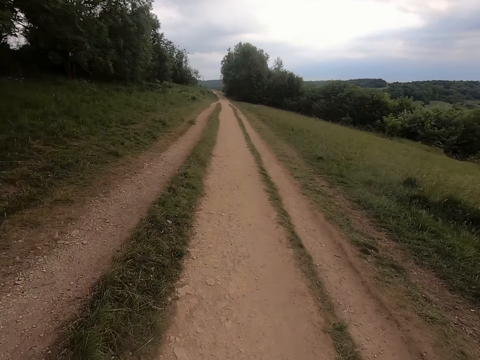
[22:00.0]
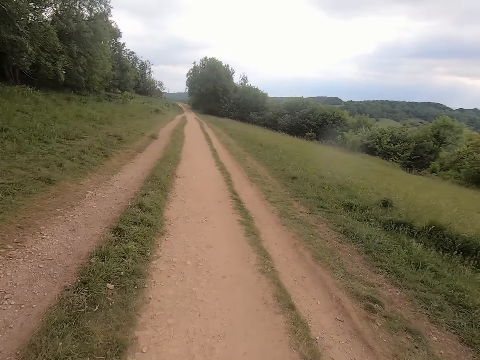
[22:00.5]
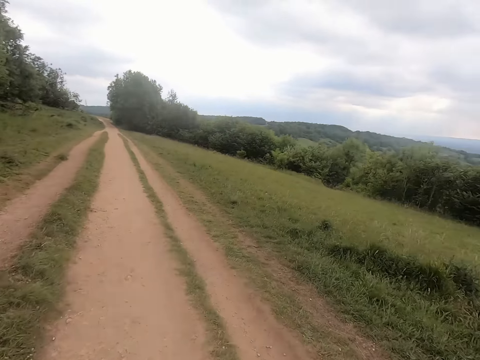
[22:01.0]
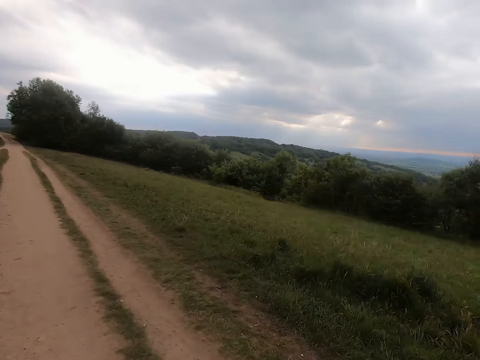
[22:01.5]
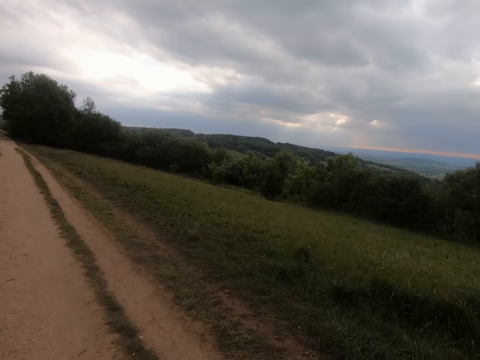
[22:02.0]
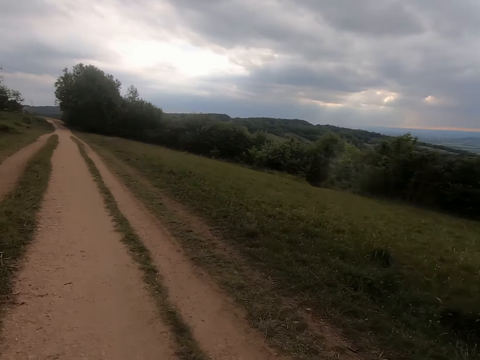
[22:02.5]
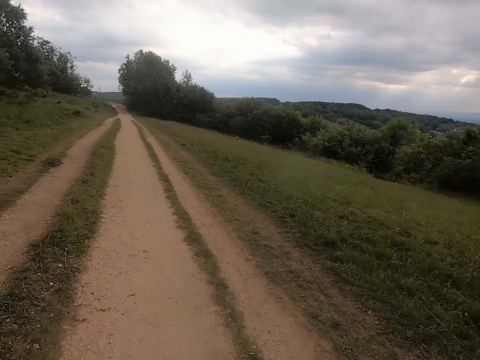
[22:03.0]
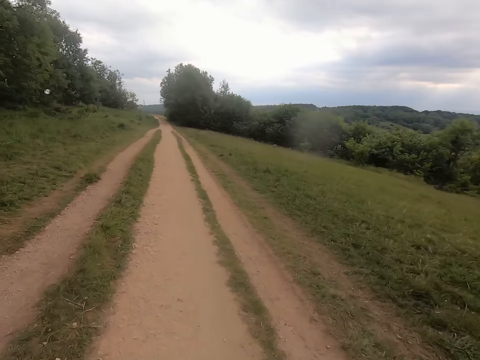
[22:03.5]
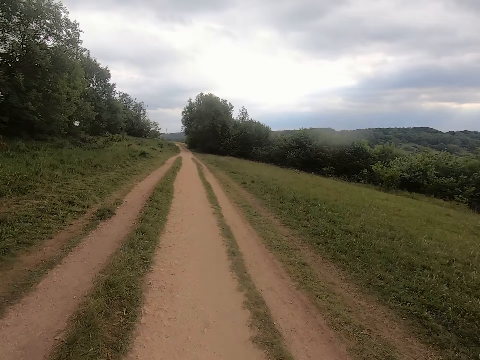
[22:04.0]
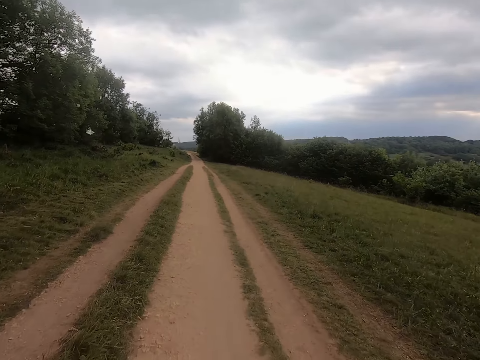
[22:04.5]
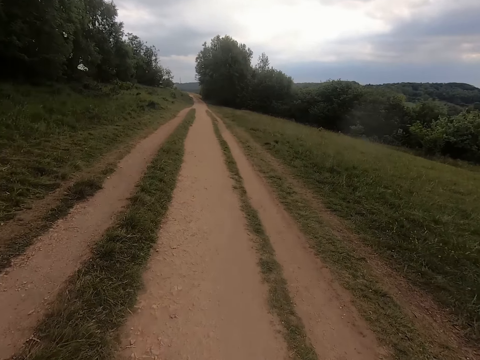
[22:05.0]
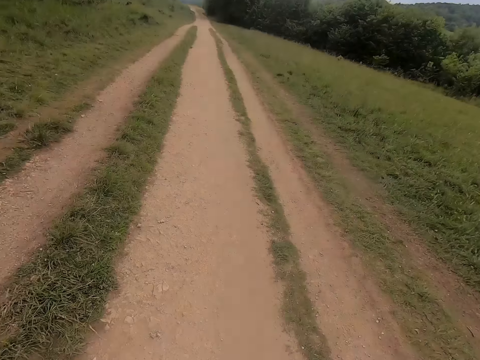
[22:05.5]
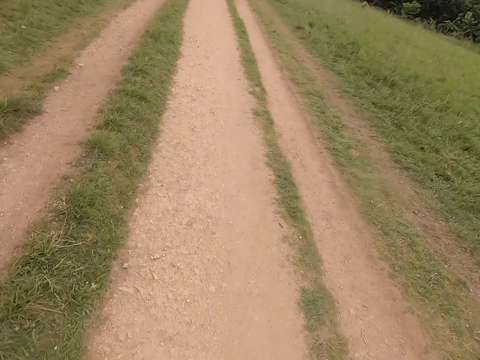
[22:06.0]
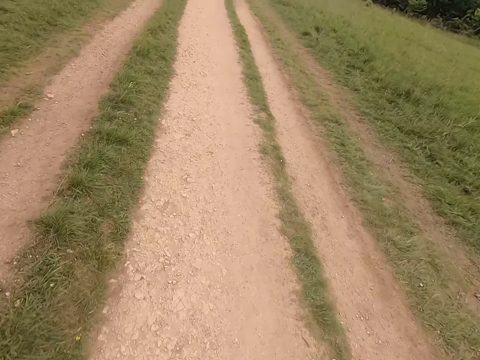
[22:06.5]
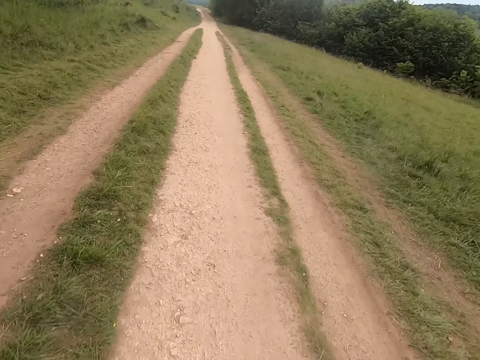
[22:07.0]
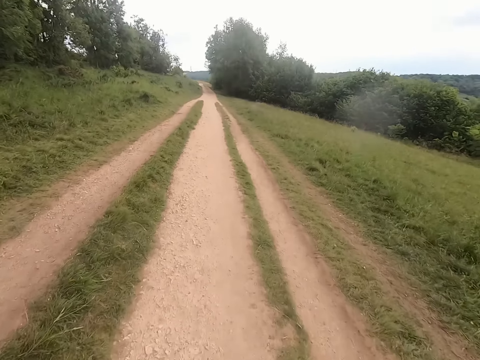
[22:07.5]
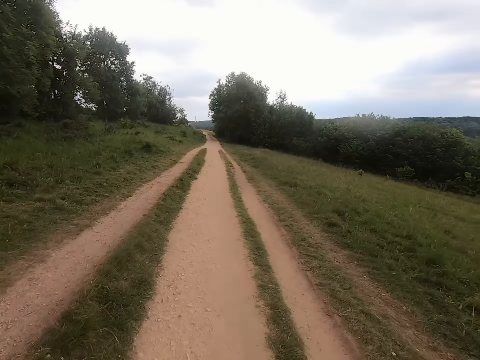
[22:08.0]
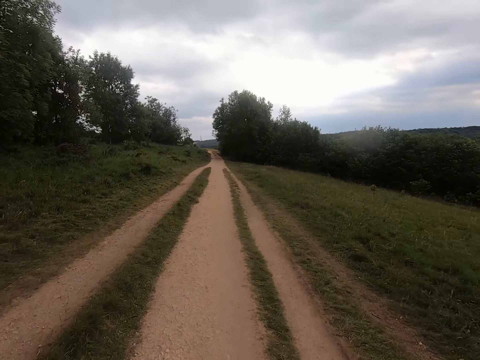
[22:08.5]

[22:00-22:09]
The camera wearer looks around. They look forward.

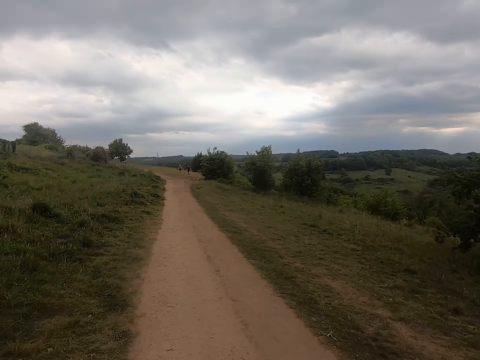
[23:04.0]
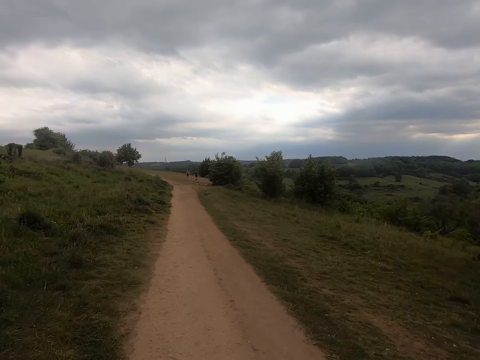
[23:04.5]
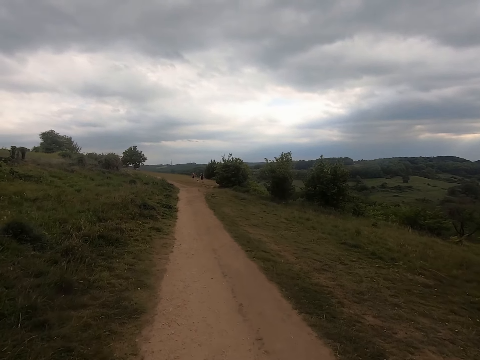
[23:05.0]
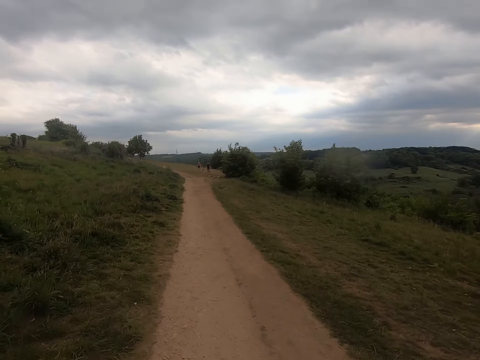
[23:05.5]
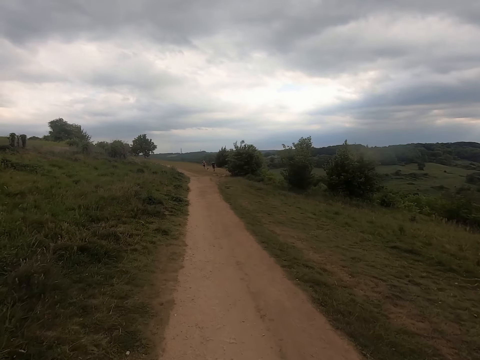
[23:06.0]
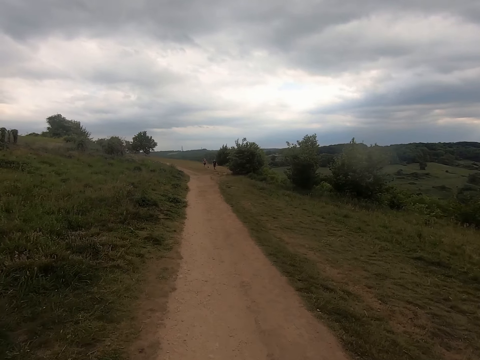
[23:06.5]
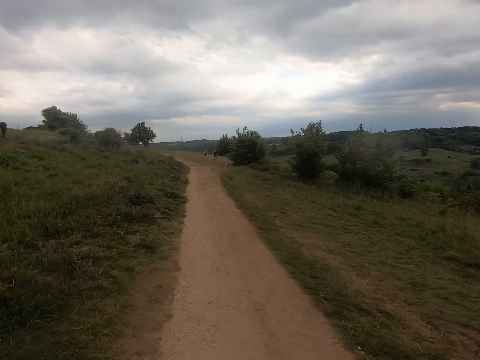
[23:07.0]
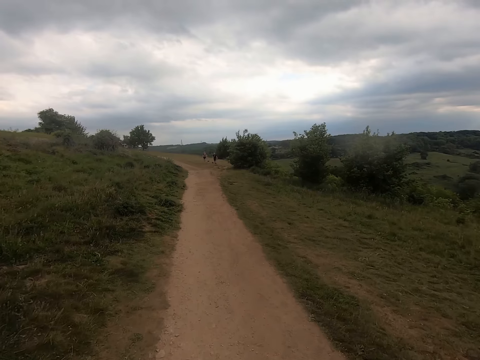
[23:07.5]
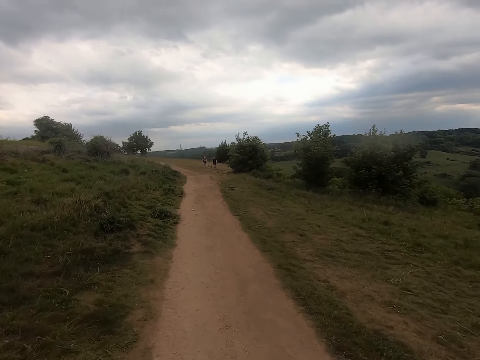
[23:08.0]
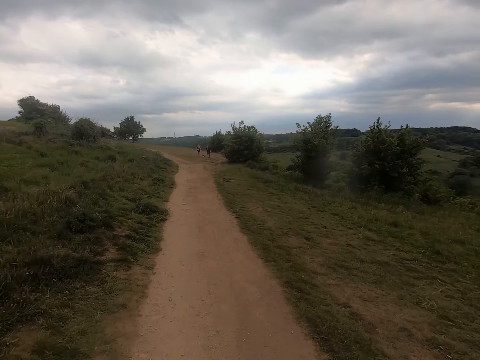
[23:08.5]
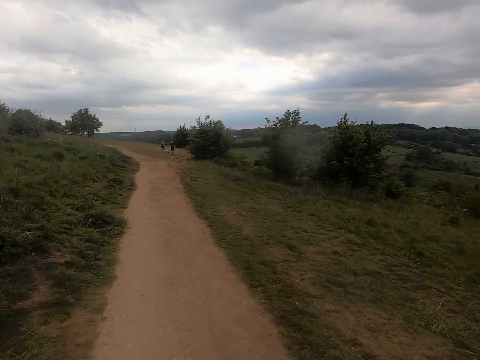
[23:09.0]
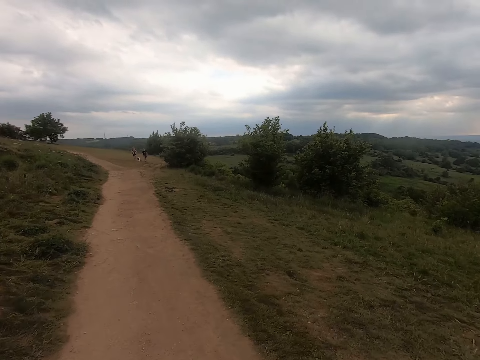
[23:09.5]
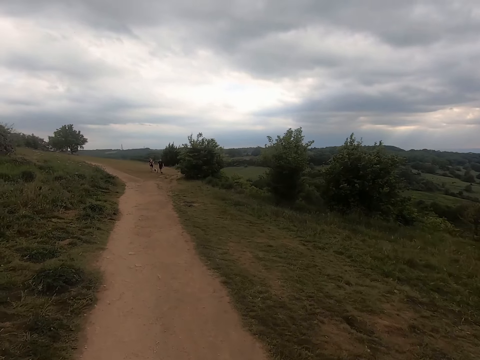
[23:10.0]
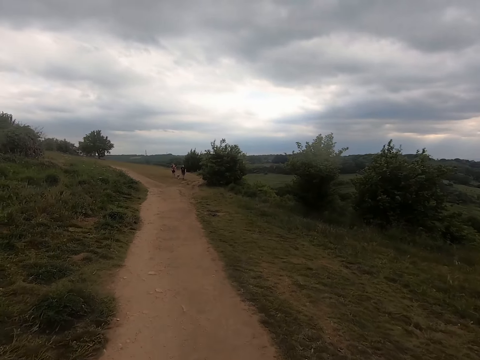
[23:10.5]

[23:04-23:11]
A lady carries a baby. Another lady walks her dog.

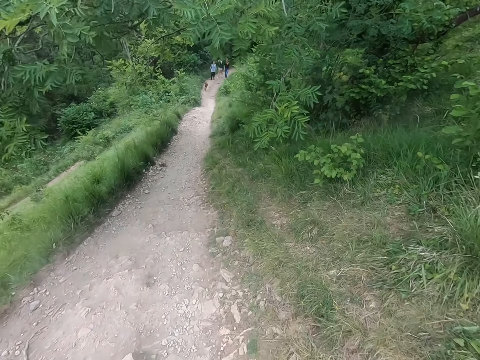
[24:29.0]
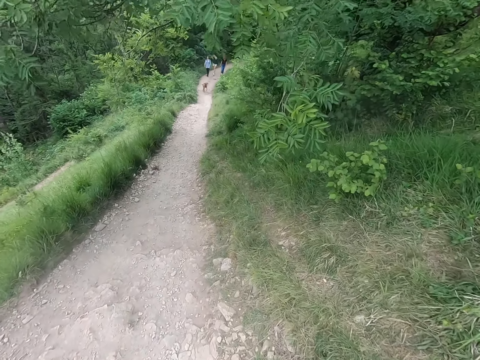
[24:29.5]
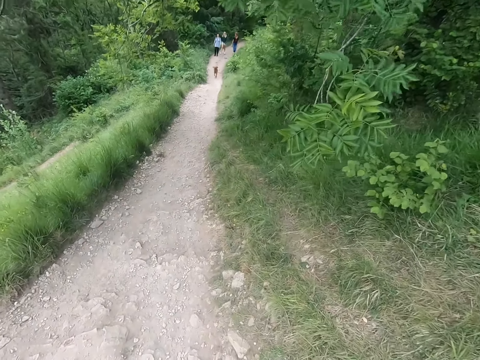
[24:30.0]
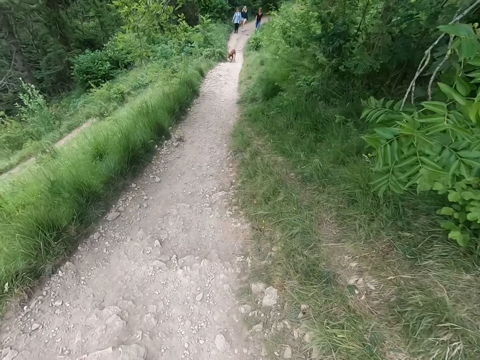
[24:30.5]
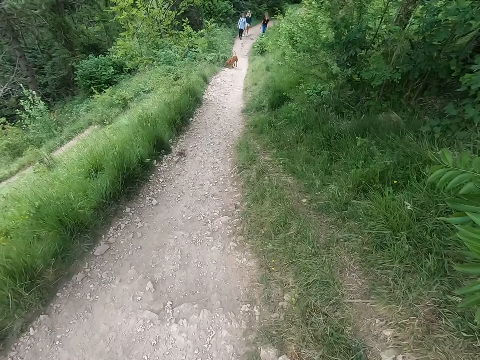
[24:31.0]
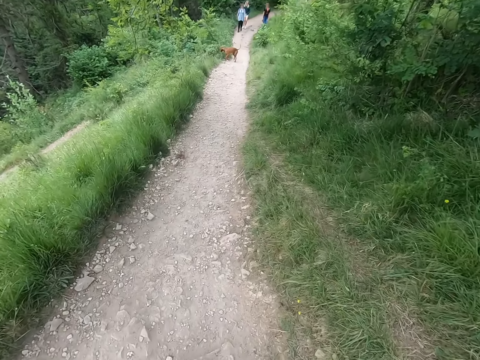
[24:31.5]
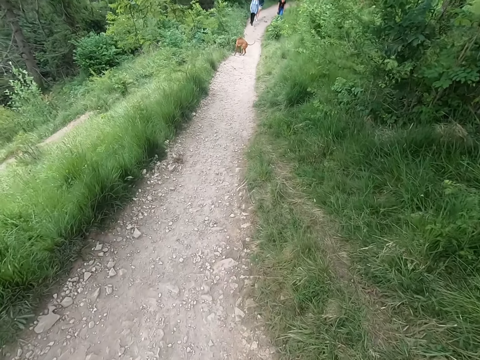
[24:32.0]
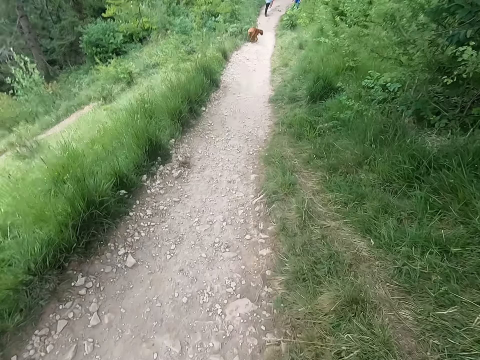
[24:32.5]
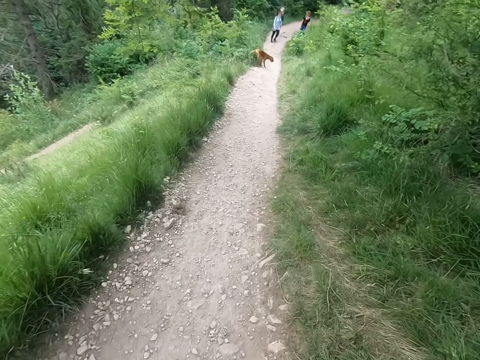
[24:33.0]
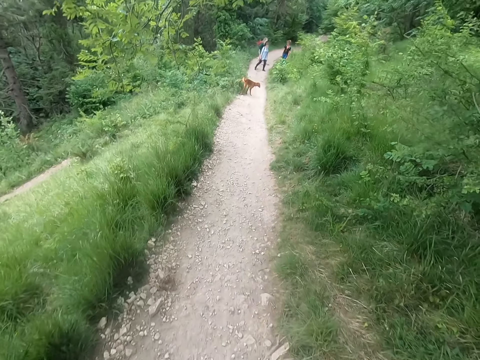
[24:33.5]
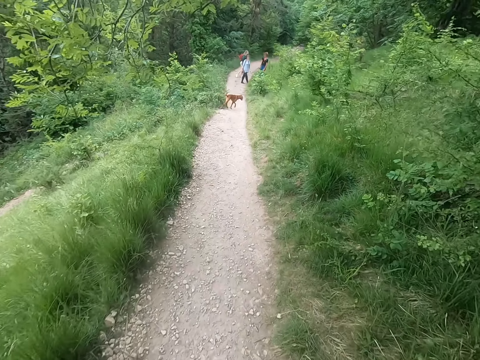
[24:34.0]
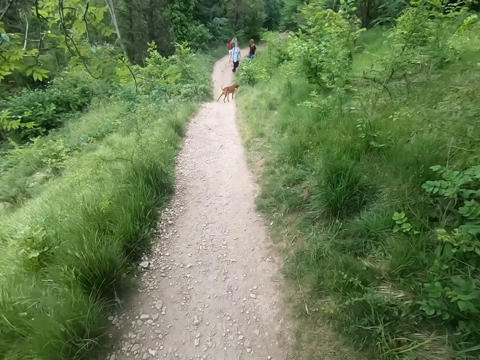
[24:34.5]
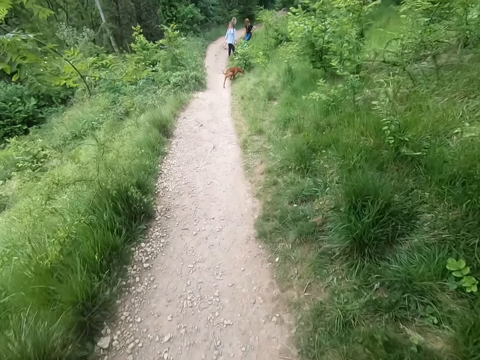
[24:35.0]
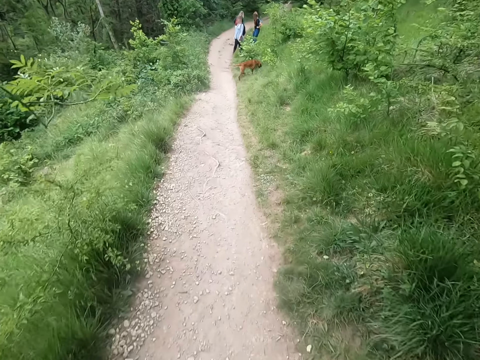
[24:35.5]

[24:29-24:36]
A lady walks around the forest. Another lady walks around the forest. A third lady walks around the forest.

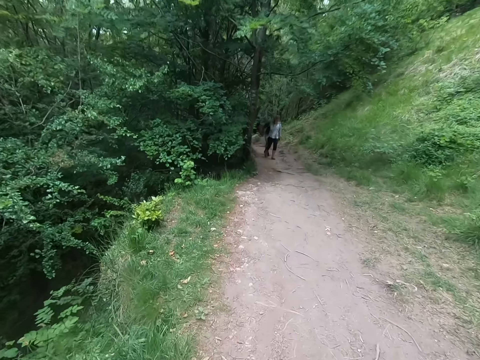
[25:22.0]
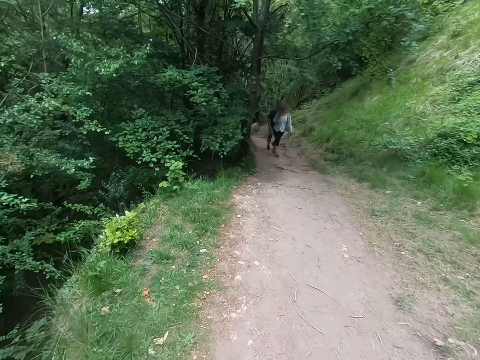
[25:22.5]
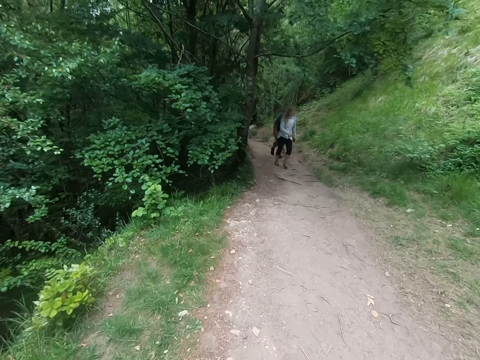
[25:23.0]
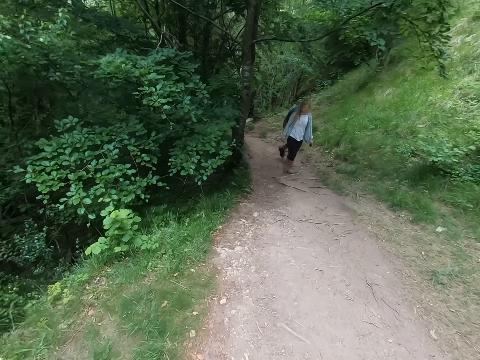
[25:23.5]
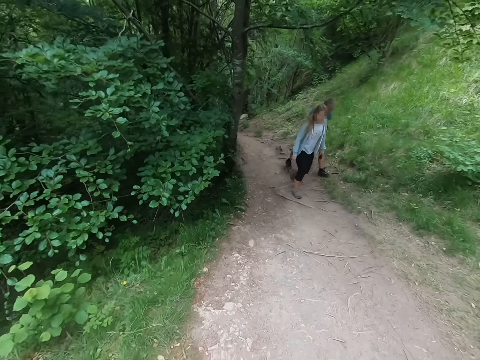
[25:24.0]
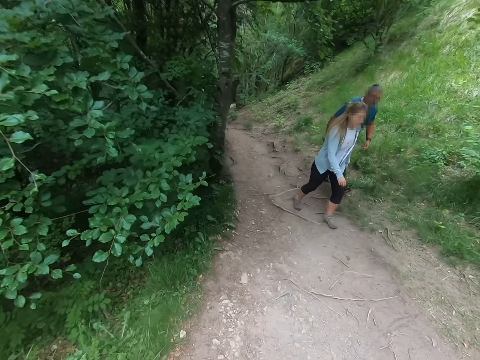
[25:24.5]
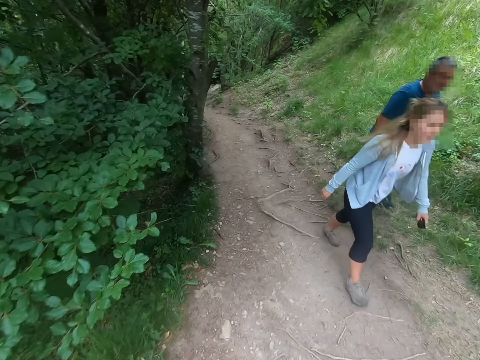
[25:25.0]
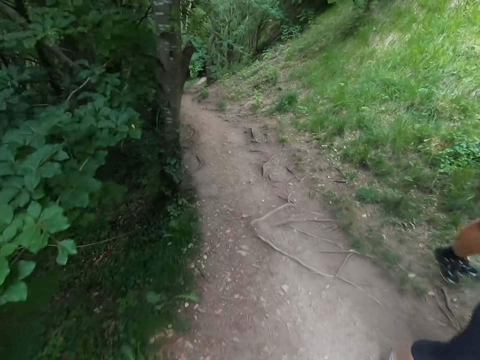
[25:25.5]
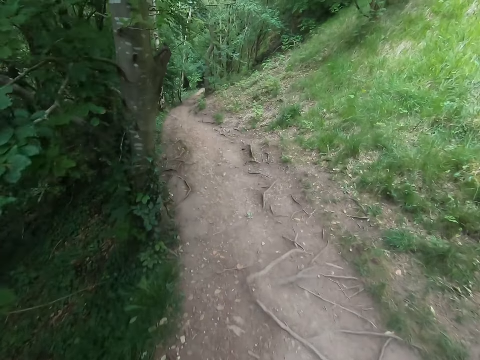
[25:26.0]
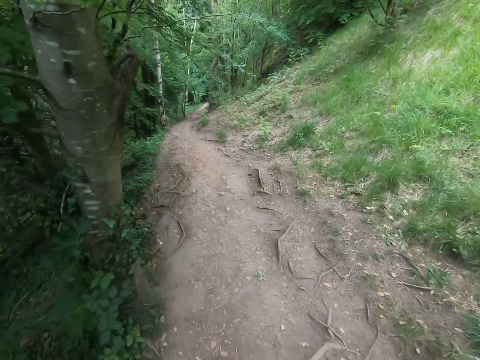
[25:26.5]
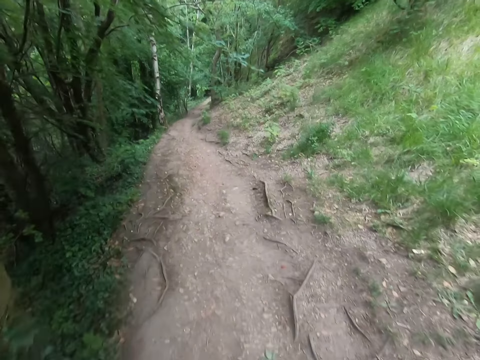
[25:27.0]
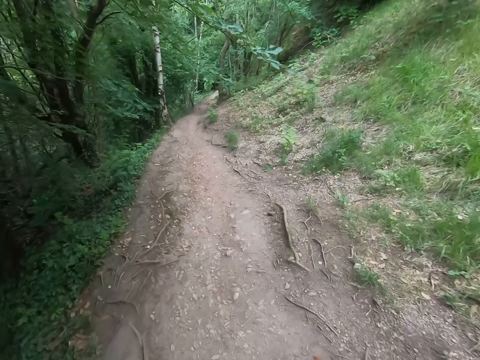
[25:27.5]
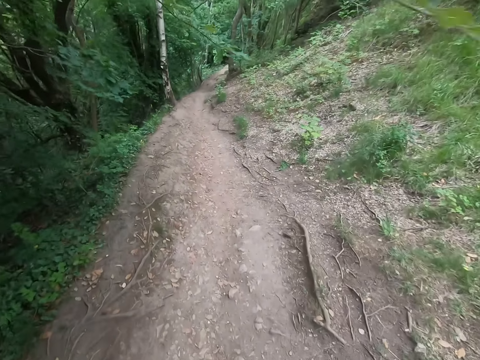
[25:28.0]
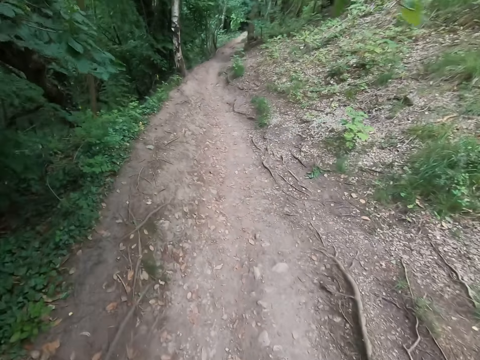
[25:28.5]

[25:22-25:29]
A man walks around the forest. A lady walks around the forest.
